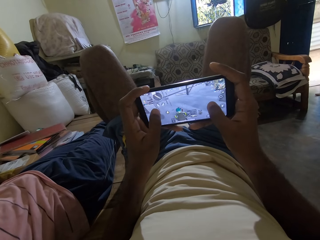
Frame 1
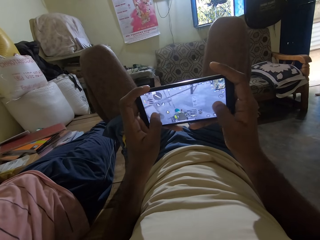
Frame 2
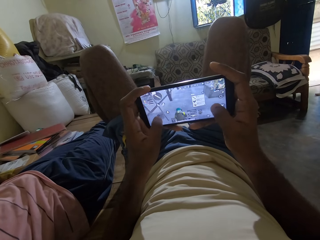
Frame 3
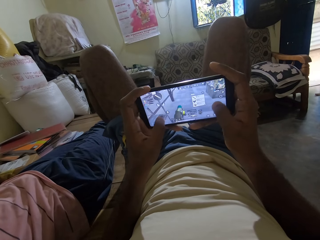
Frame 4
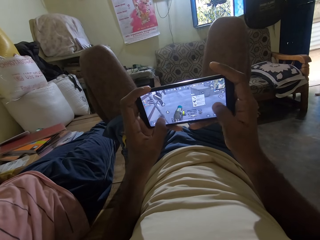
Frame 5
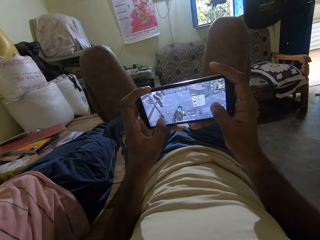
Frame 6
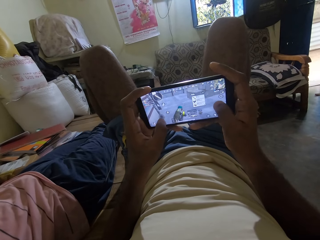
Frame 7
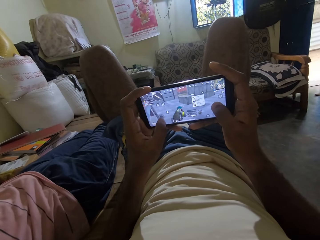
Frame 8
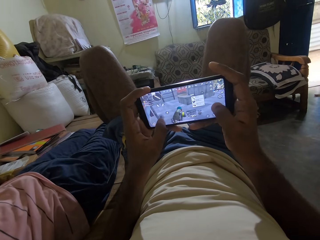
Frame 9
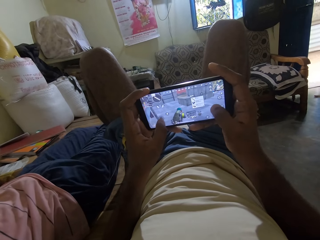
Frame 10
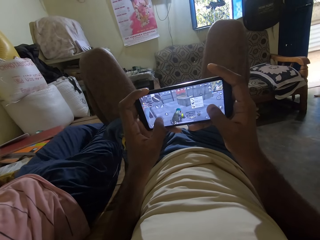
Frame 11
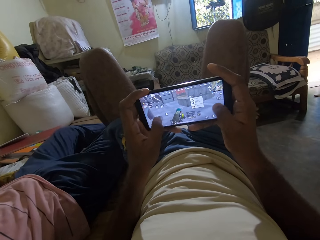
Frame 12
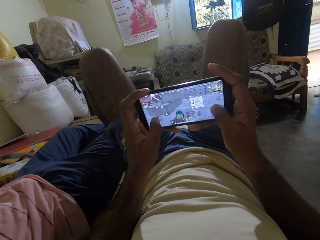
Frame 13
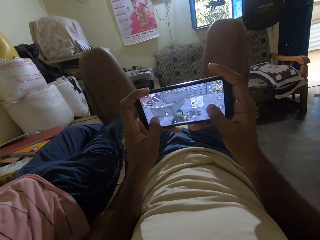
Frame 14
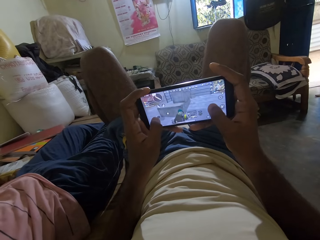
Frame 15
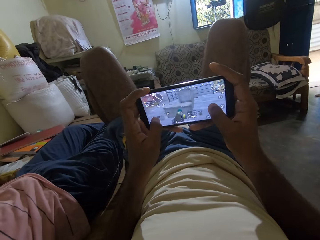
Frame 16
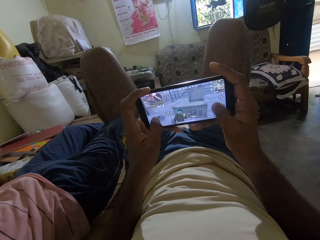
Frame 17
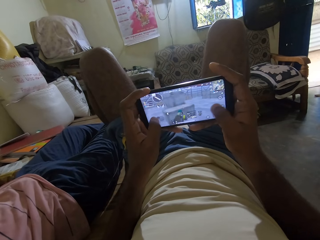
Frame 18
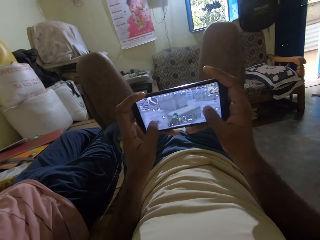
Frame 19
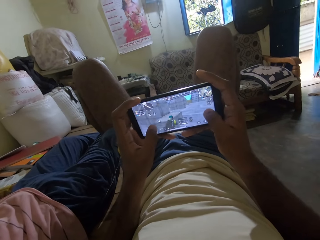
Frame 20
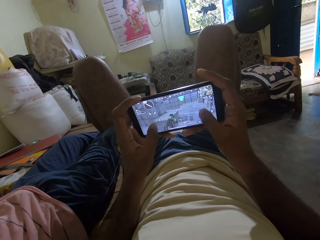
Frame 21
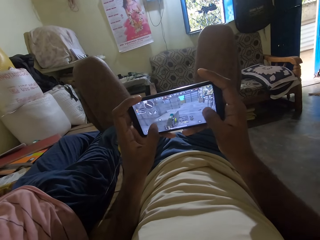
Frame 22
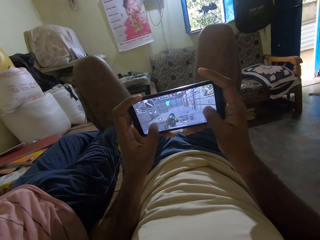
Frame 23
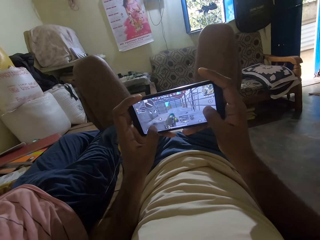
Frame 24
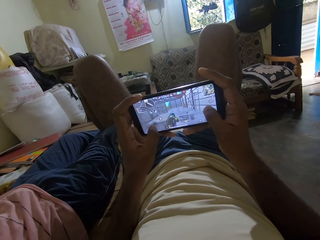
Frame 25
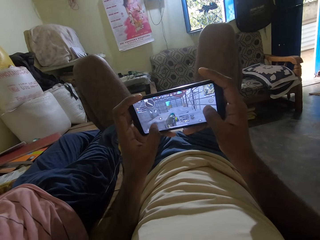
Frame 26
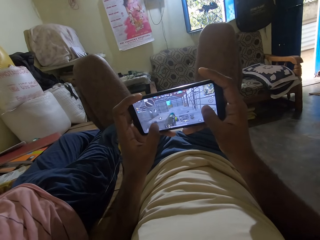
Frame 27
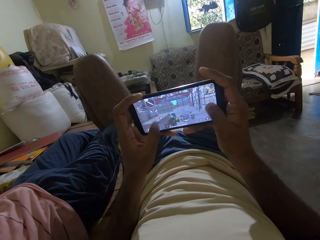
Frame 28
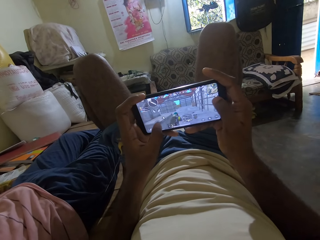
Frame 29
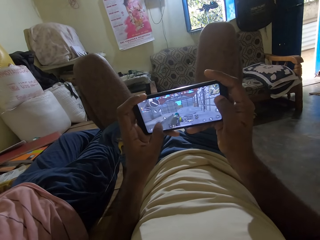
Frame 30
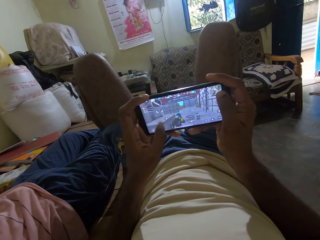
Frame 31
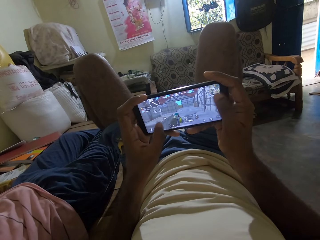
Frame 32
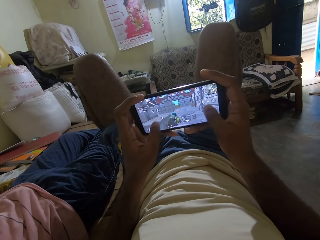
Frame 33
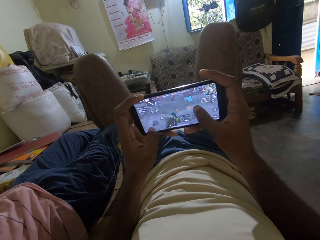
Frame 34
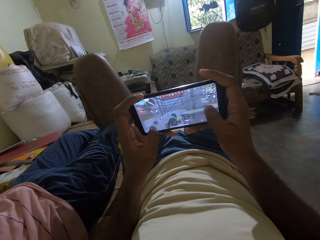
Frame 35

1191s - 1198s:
A man adjusts his legs on the bed.

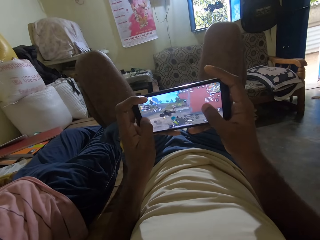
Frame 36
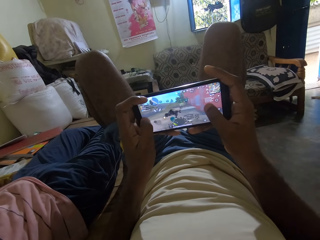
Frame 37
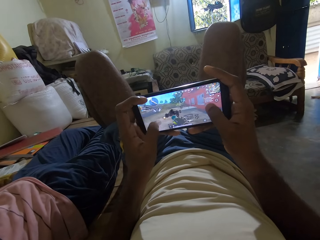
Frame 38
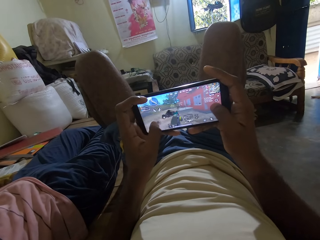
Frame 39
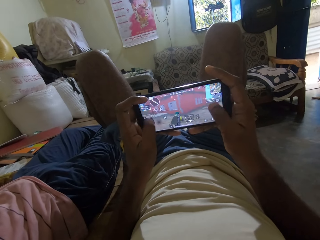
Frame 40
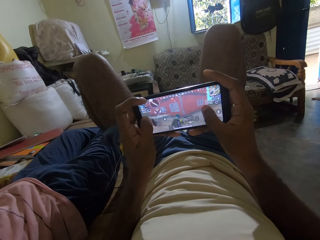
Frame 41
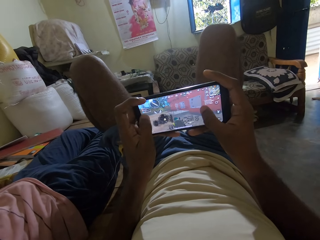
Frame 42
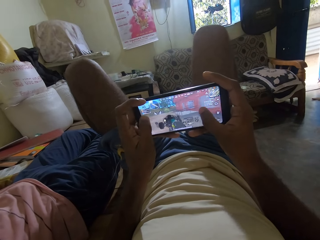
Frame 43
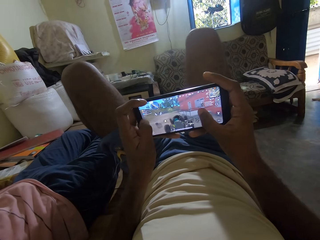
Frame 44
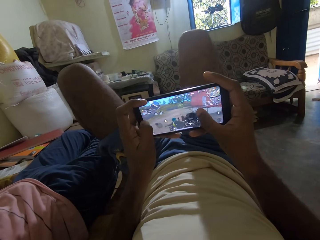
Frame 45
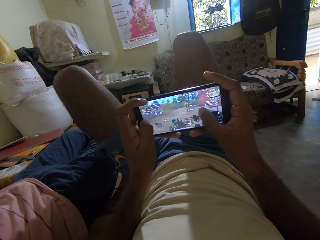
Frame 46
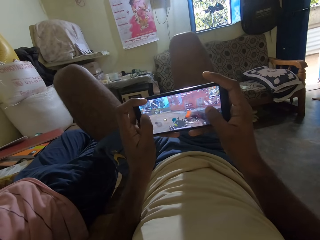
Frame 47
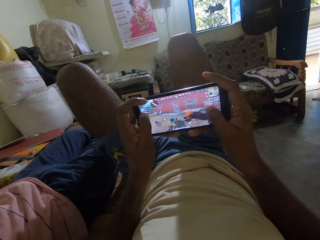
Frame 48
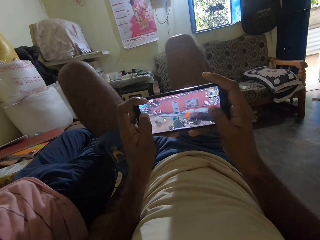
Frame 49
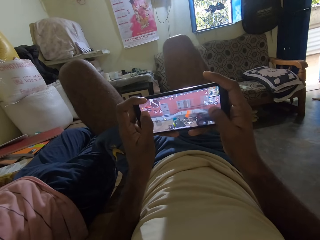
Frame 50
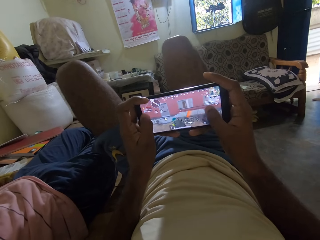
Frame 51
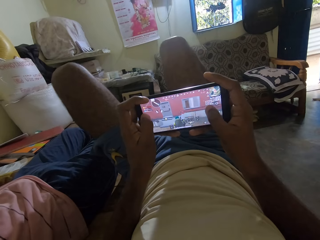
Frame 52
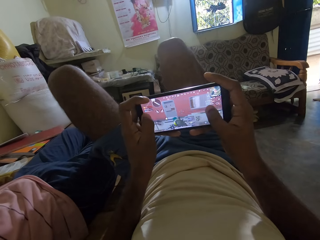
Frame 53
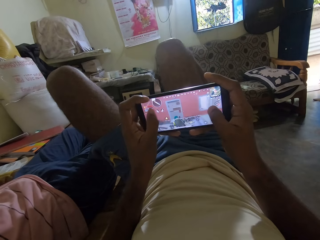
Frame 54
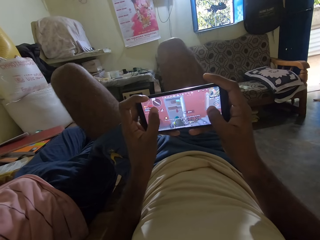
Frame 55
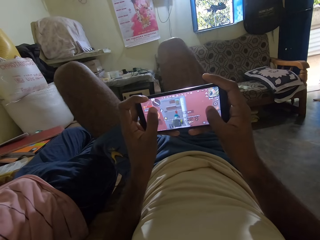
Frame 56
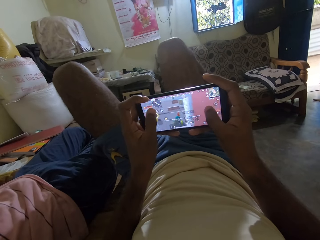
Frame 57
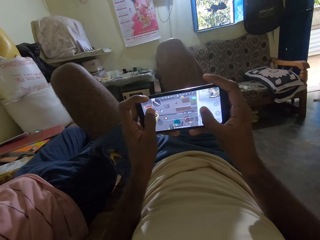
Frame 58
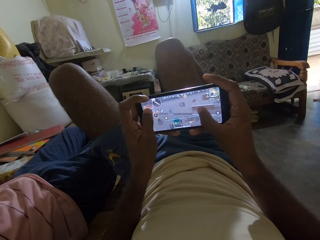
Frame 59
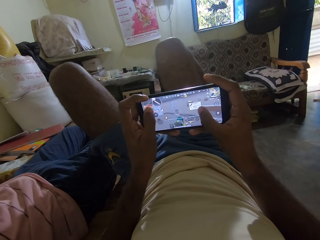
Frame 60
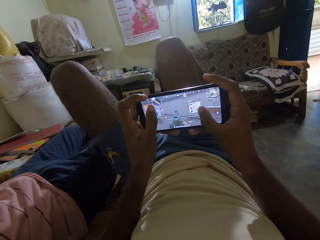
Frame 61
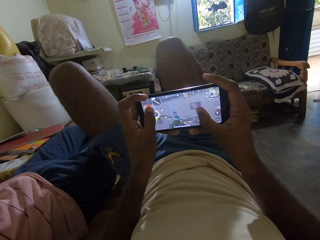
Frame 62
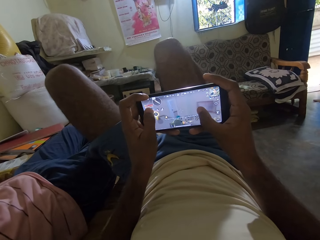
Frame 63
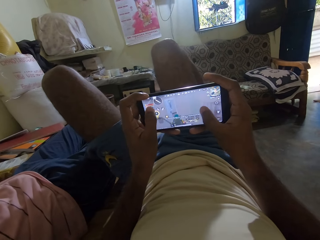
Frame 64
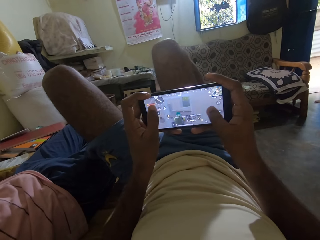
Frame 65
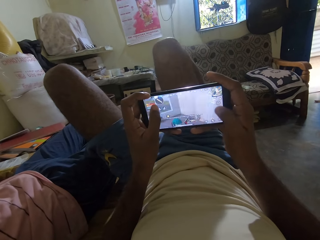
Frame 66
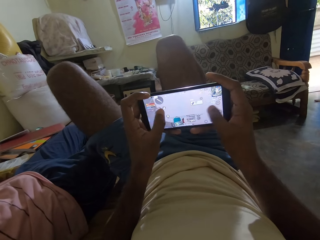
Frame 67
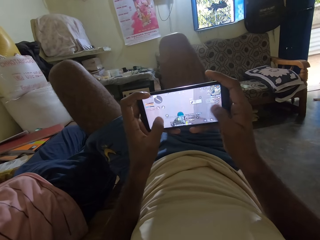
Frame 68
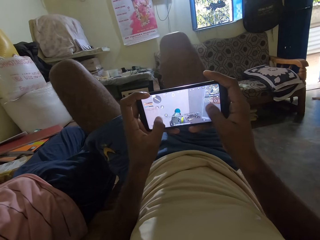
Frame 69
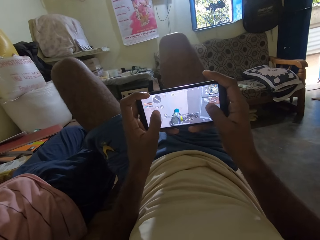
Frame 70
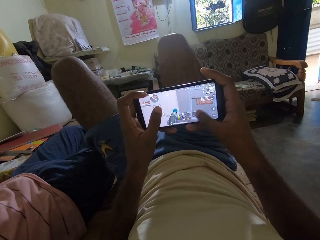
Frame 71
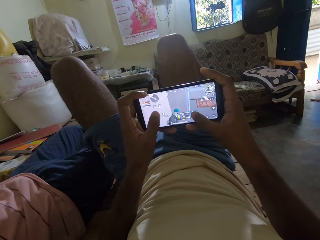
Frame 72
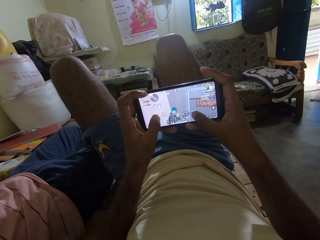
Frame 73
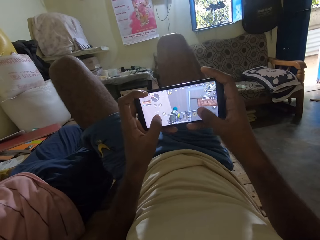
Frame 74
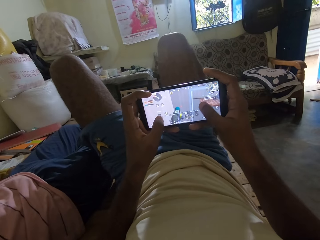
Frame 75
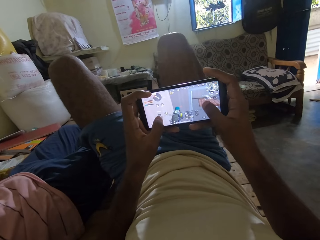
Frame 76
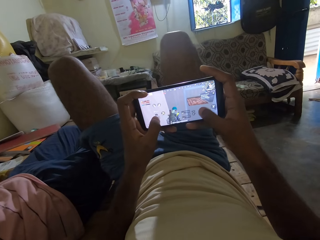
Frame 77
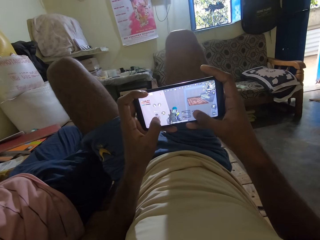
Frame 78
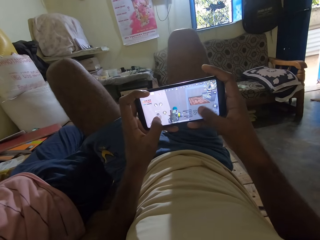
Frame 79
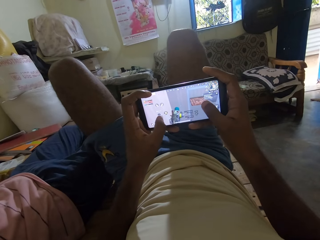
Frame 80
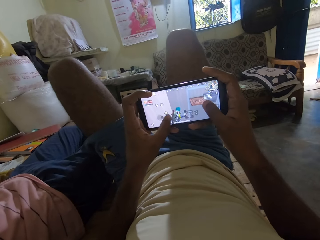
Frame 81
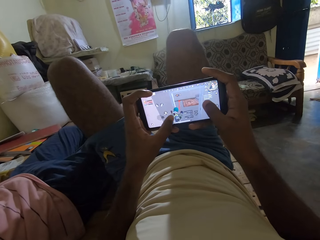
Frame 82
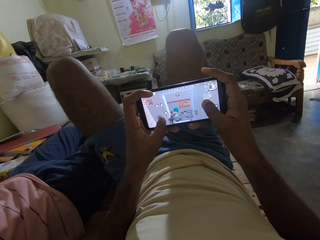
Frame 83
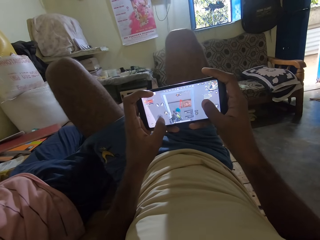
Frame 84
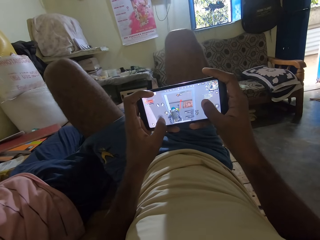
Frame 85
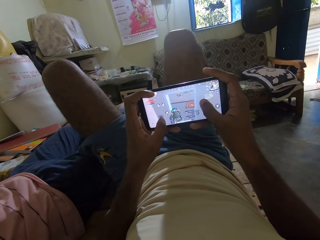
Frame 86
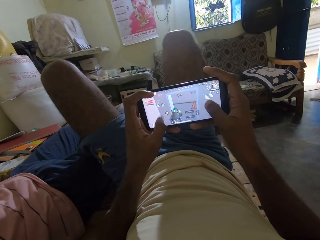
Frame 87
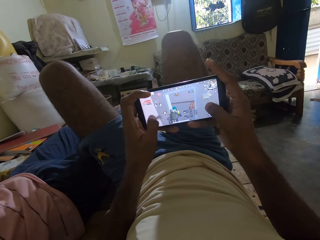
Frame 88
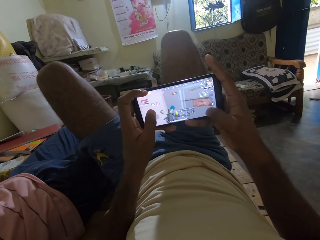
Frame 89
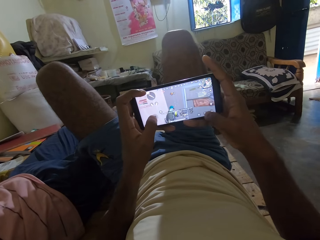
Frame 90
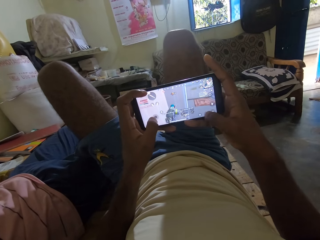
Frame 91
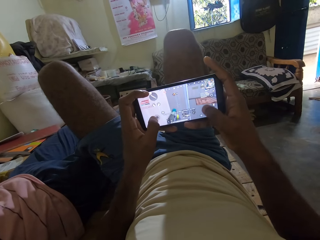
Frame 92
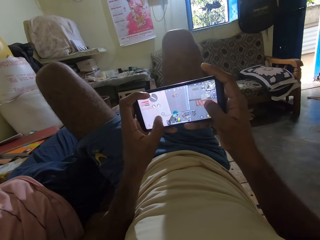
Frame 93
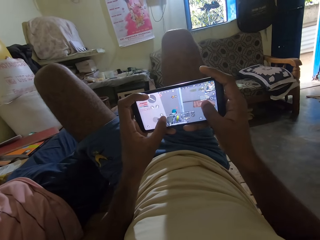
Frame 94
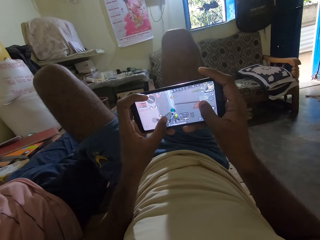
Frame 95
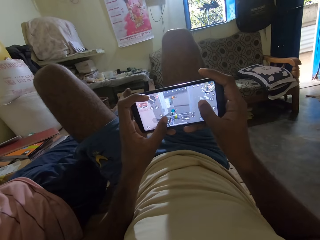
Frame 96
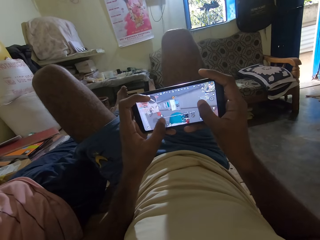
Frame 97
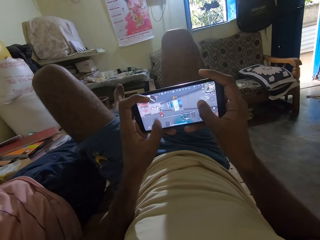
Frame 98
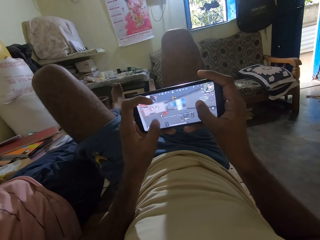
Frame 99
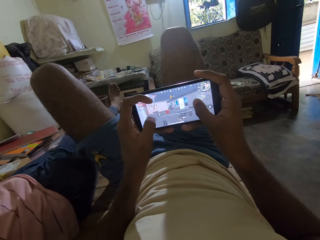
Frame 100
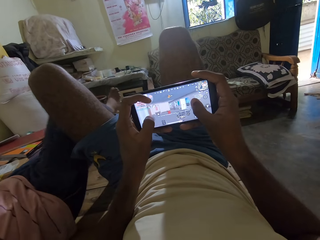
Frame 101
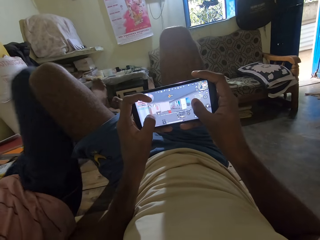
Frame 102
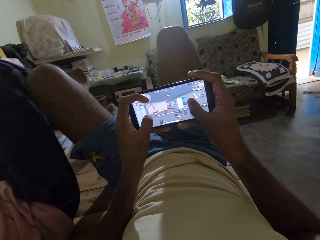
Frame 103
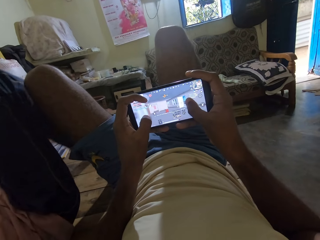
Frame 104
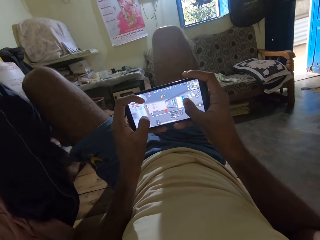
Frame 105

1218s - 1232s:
The camera wearer bends his legs towards a man. The man stretches his legs on the bed. The man crosses his right leg over his left leg.
